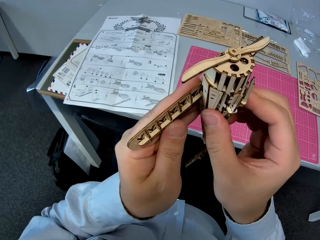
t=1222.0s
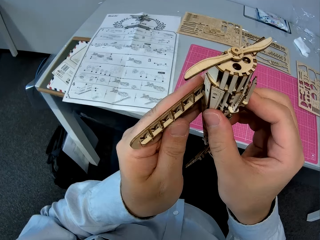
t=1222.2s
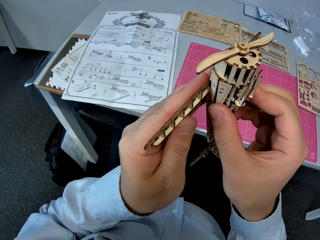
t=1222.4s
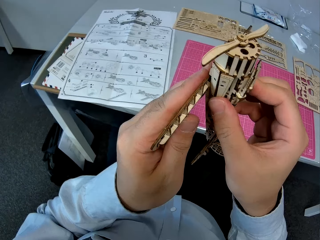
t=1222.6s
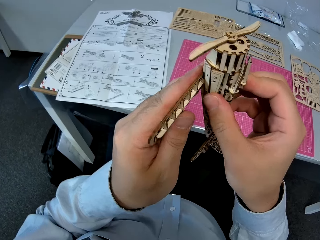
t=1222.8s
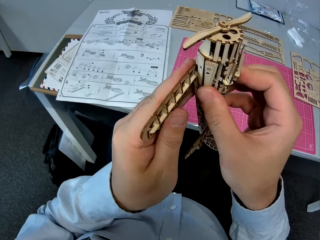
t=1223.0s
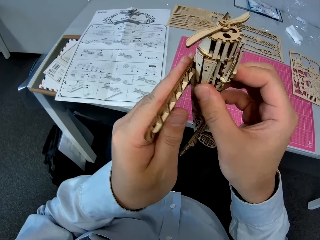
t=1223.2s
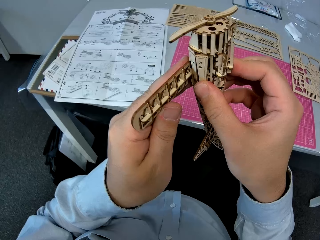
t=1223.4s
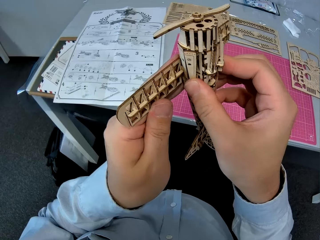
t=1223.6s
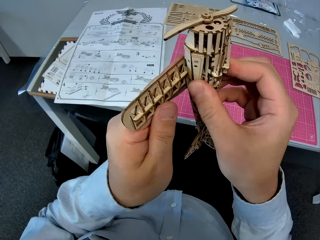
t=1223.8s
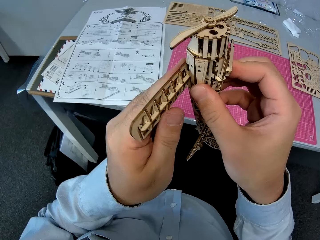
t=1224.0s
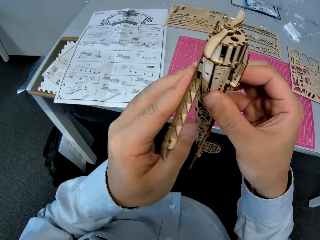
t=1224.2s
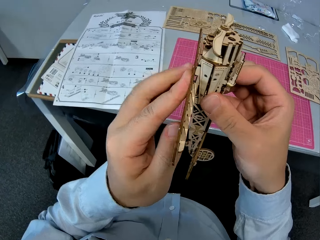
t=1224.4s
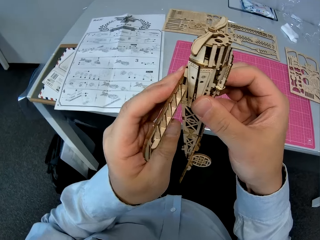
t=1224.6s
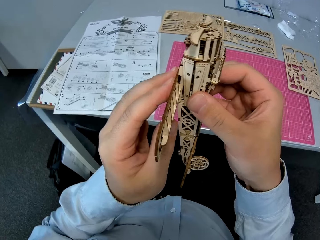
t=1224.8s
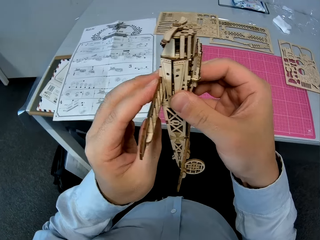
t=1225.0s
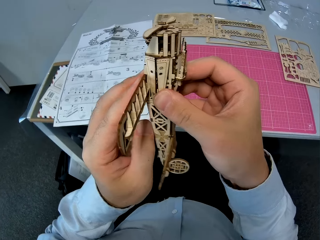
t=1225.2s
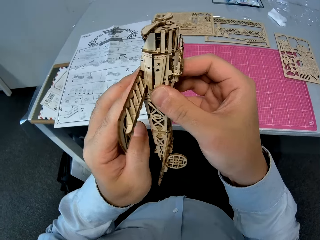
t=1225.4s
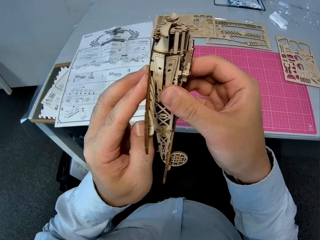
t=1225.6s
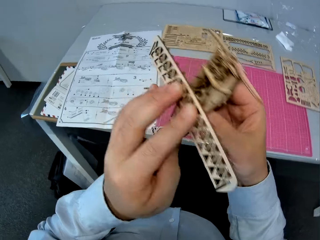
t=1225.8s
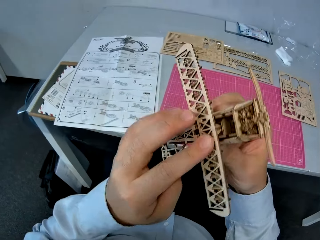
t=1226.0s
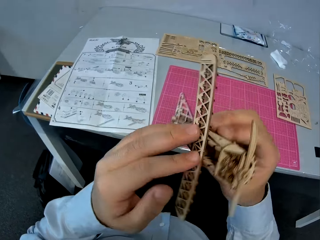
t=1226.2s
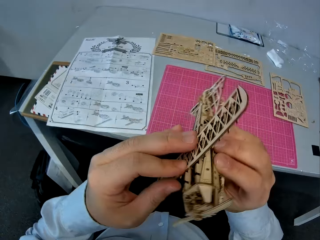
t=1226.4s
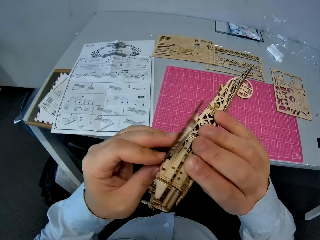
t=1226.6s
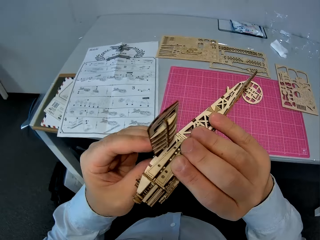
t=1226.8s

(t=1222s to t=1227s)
The camera wearer attaches the two assembled wooden pieces.

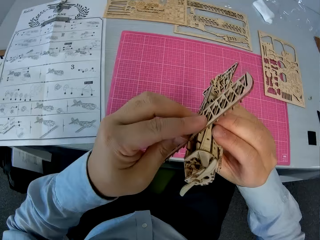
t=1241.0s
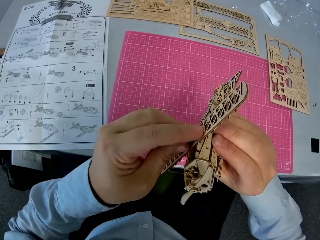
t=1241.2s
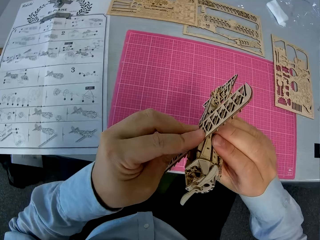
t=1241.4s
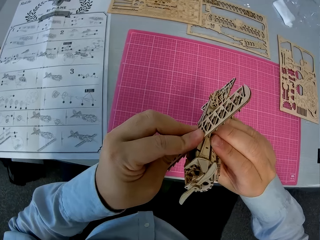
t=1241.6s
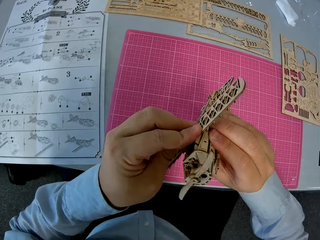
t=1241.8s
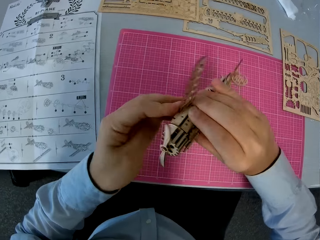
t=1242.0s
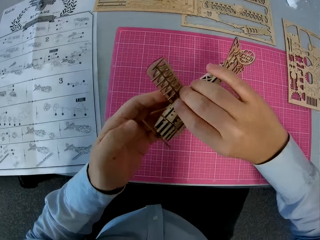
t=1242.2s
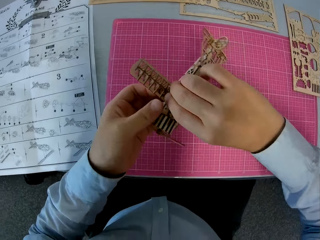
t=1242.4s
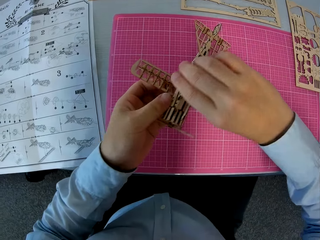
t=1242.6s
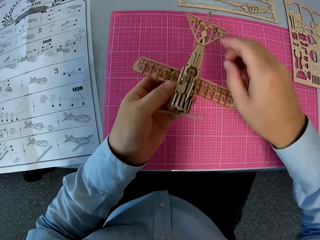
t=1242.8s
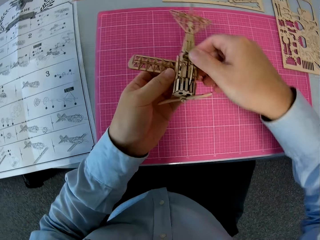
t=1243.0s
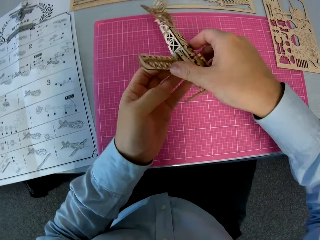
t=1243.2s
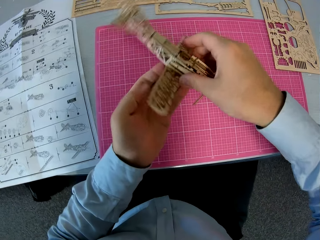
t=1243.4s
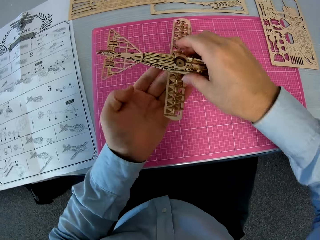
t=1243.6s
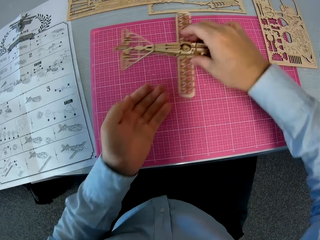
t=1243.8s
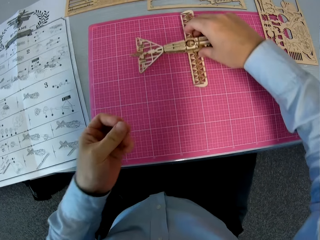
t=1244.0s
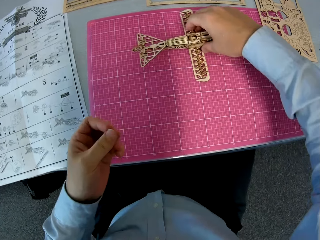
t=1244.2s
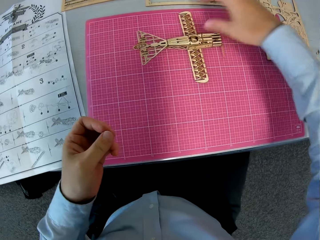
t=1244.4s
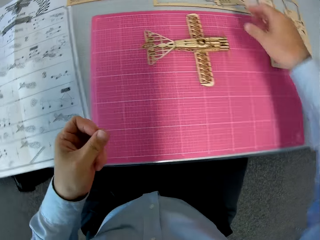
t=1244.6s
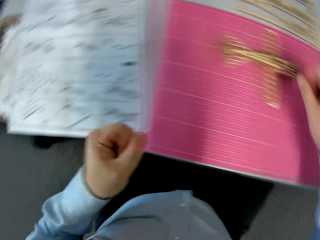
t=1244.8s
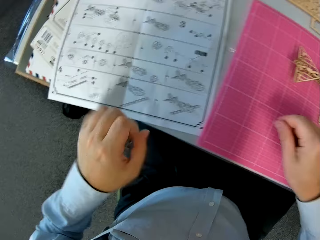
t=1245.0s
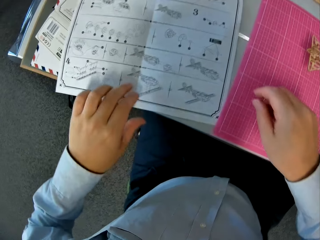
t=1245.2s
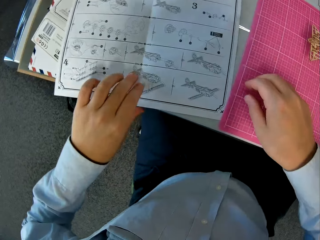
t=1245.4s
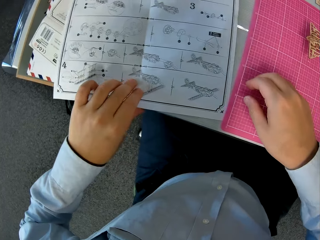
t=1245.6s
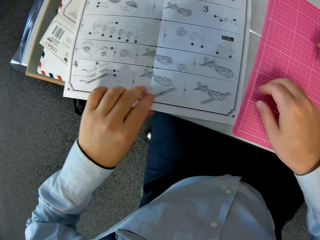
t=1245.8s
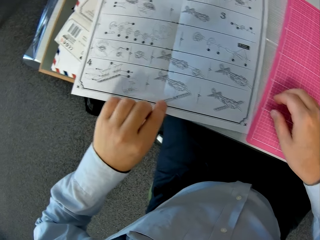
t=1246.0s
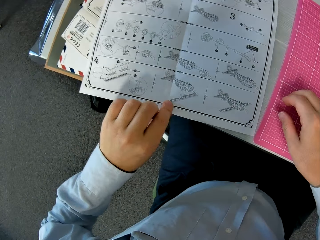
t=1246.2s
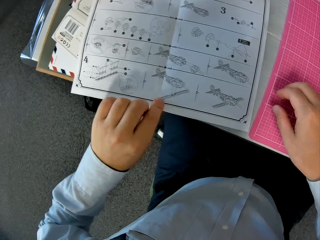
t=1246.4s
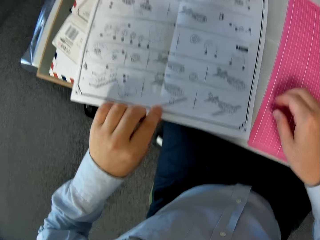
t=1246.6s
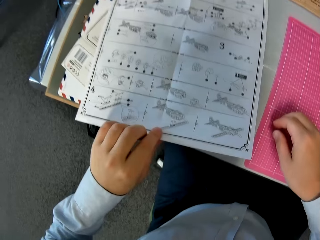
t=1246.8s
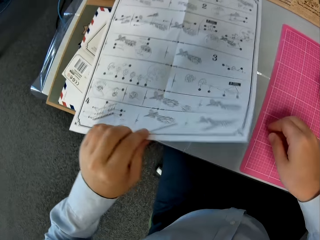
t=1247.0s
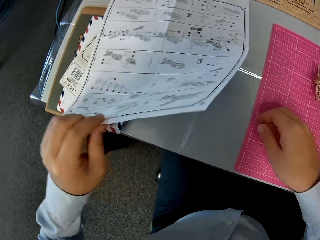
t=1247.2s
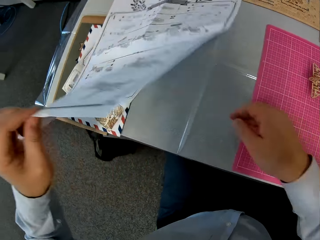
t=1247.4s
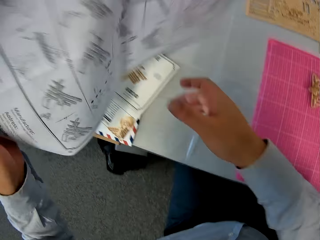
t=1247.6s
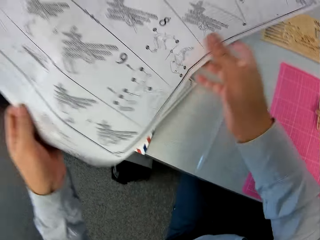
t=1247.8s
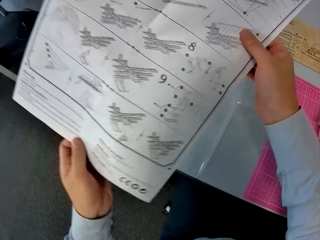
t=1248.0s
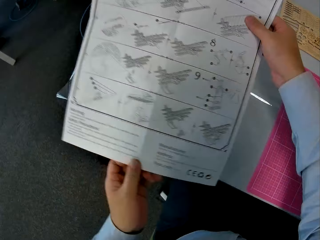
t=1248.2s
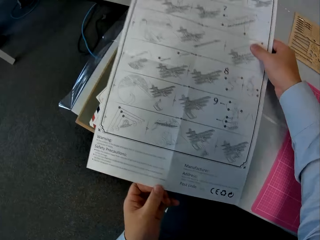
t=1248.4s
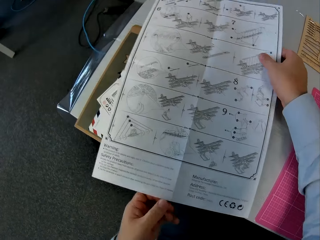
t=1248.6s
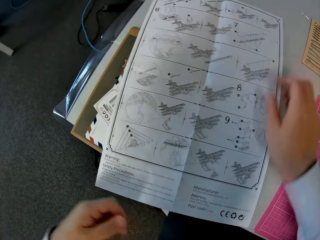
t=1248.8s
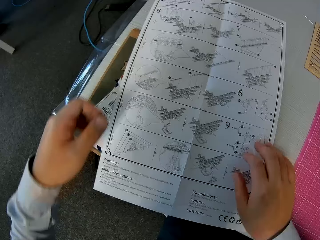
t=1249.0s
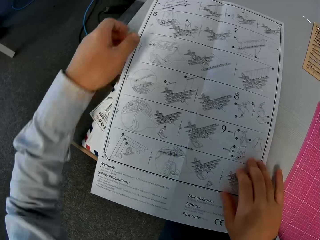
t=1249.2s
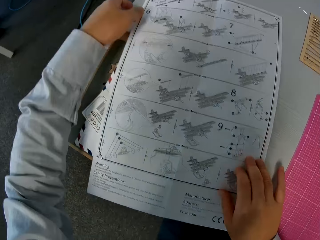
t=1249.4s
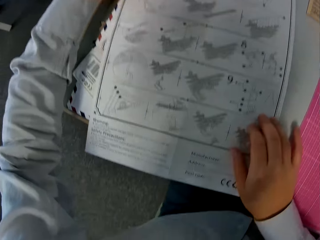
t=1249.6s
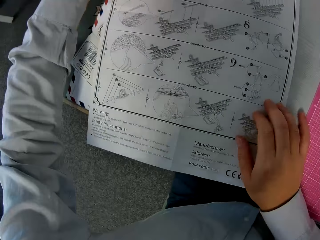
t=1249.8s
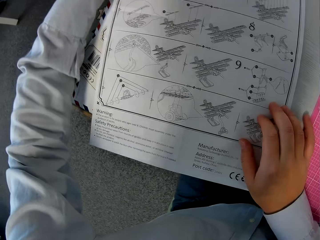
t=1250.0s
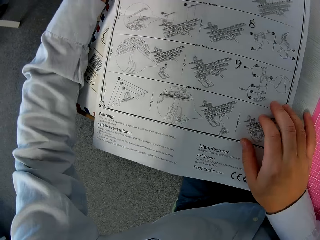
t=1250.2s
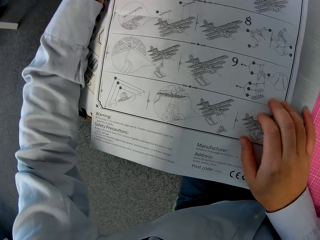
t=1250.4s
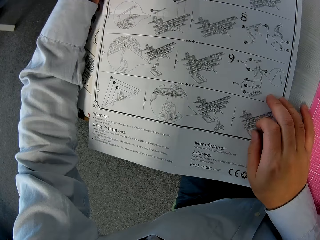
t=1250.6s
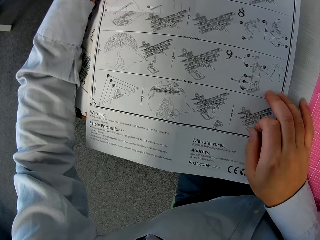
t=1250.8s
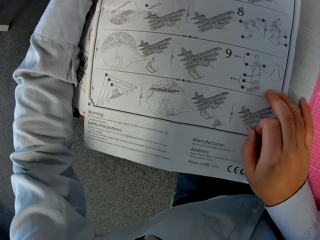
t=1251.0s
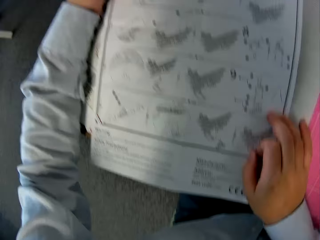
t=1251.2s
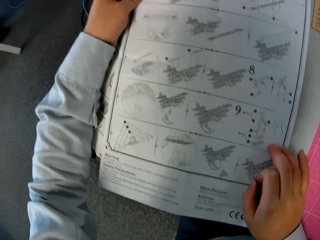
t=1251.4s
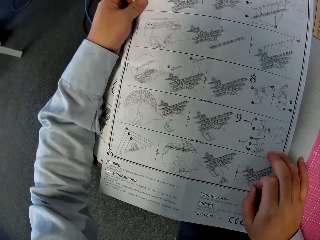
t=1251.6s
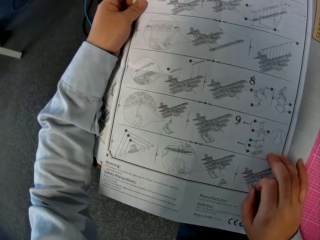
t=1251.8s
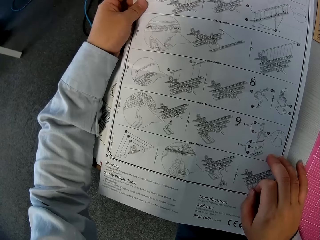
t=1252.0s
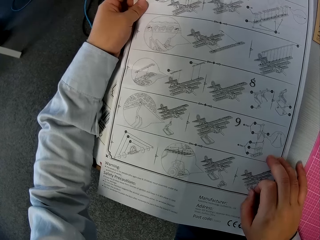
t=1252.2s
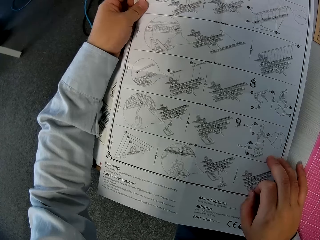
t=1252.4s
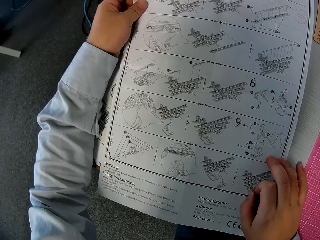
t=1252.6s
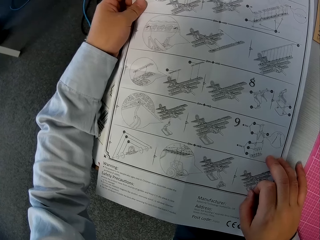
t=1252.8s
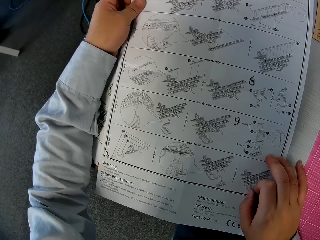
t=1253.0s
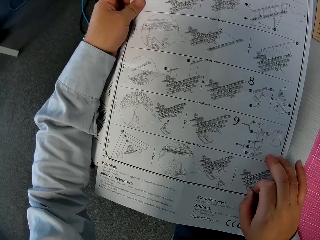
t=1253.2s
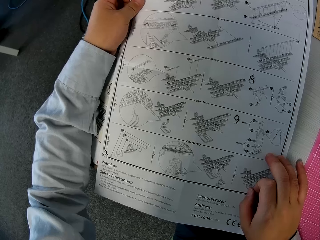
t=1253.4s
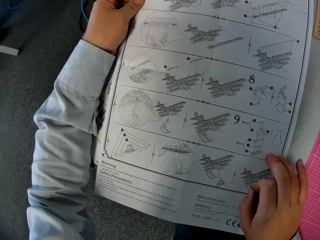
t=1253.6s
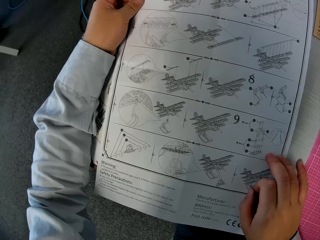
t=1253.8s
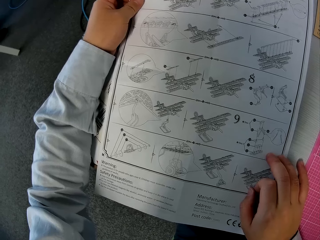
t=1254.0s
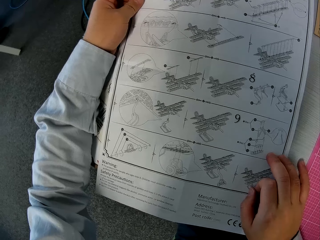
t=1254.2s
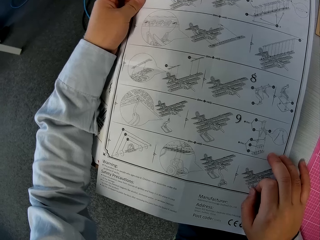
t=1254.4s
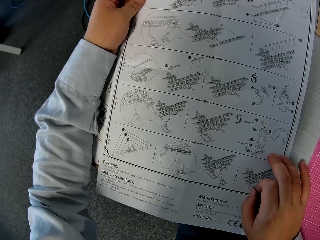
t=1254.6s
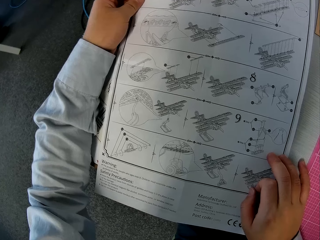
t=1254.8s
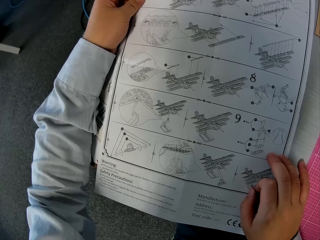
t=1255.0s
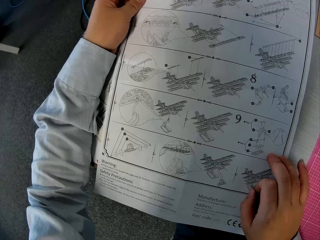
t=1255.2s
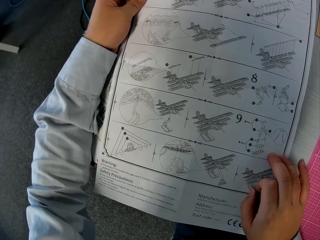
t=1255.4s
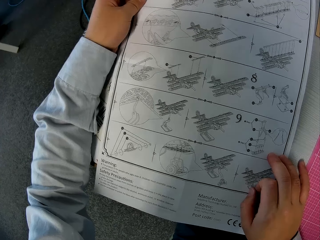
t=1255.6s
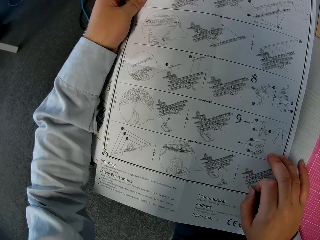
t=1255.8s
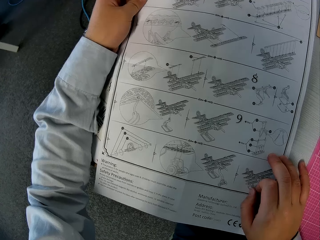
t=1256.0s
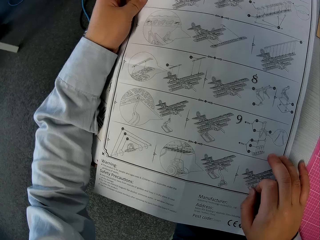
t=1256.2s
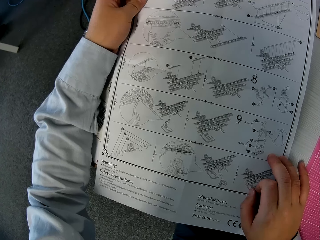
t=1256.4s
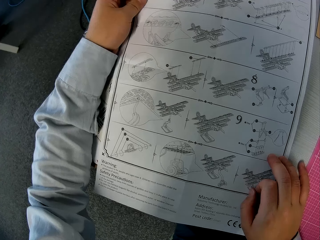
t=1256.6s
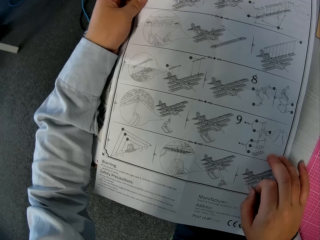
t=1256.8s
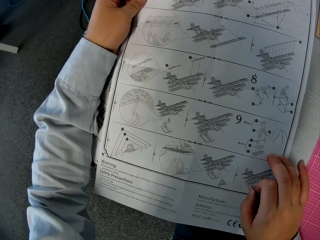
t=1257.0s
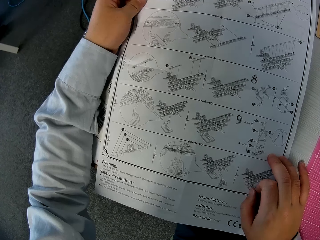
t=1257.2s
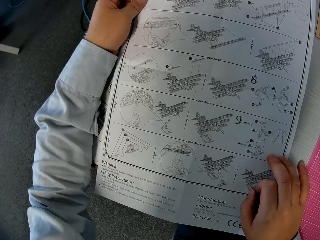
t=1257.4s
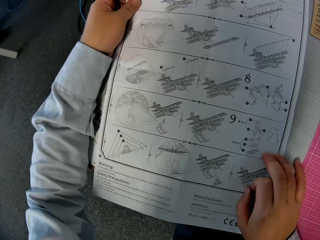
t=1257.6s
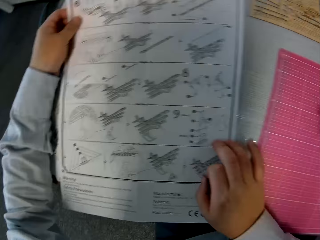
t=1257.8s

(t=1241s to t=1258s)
The camera wearer turns the toy plane. He places the assembled wooden pieces on the cutting sheet. He glances at the instruction manual. He turns over the instruction manual on the table. He stares at the drawings. He places his hands on the instruction manual.
